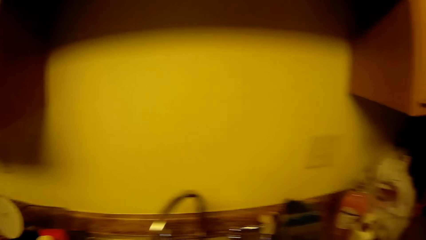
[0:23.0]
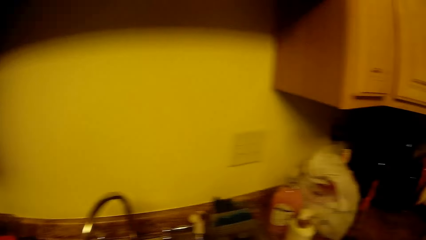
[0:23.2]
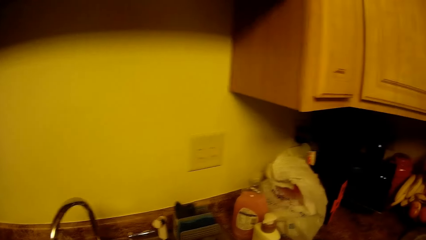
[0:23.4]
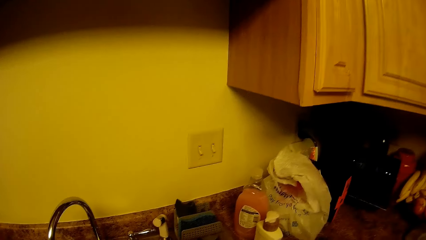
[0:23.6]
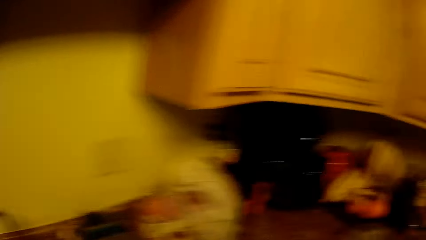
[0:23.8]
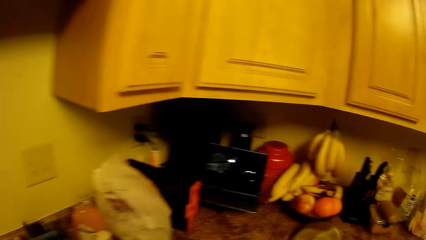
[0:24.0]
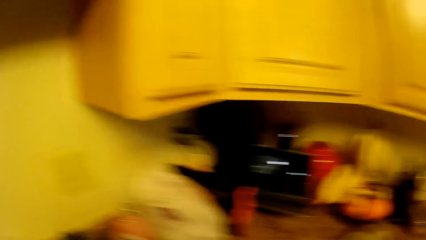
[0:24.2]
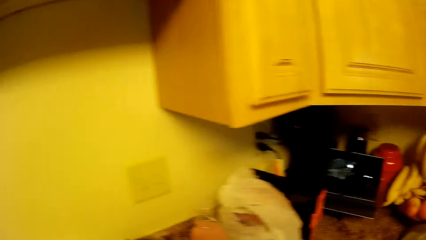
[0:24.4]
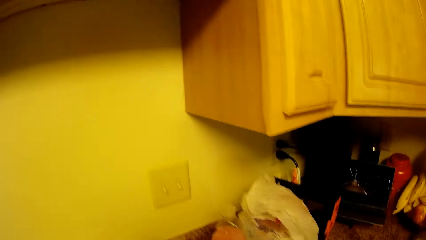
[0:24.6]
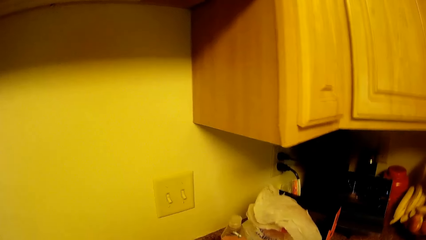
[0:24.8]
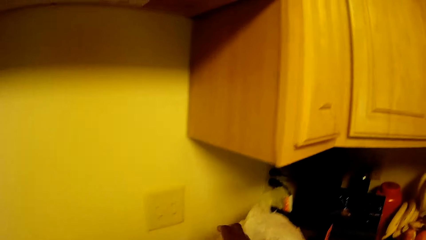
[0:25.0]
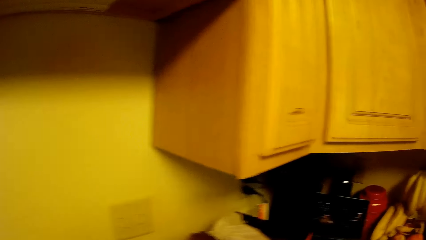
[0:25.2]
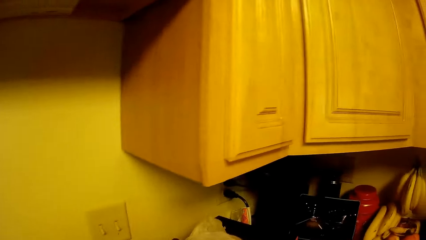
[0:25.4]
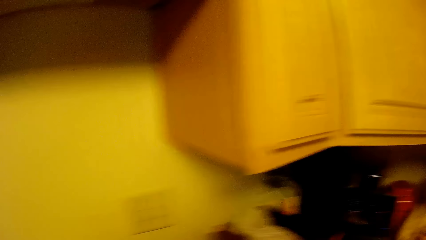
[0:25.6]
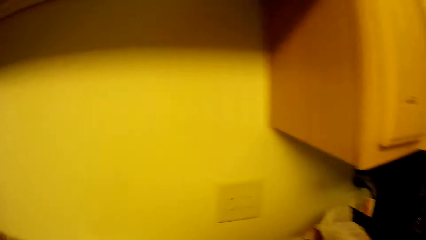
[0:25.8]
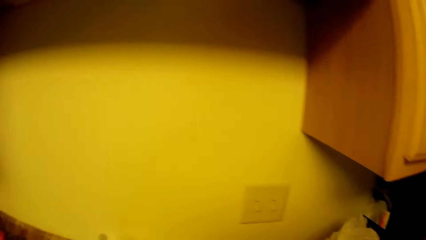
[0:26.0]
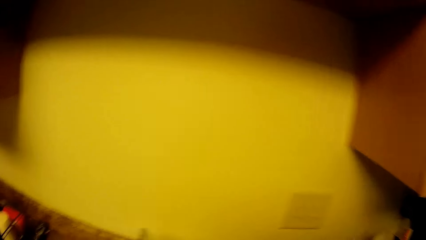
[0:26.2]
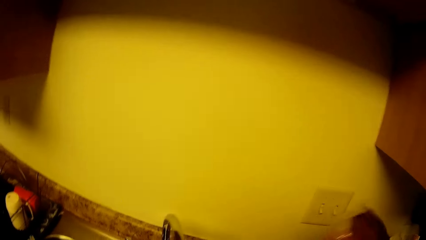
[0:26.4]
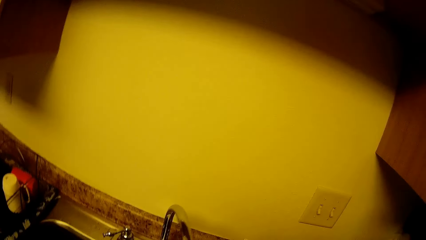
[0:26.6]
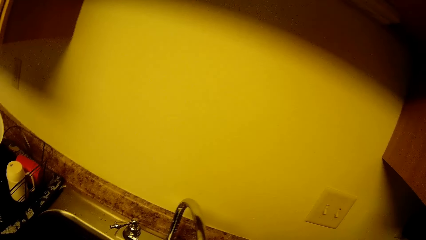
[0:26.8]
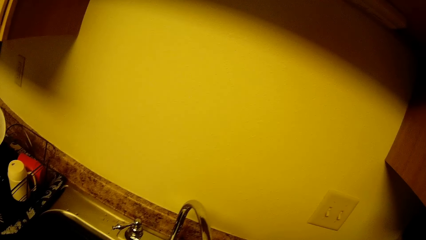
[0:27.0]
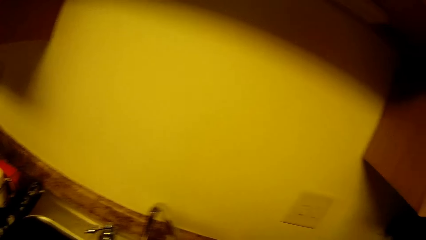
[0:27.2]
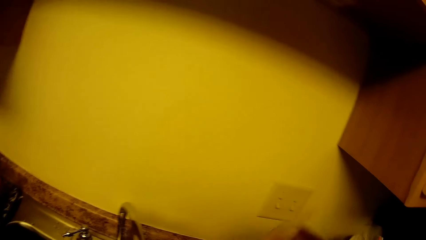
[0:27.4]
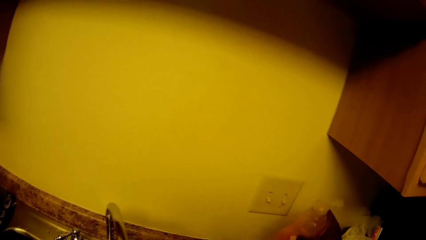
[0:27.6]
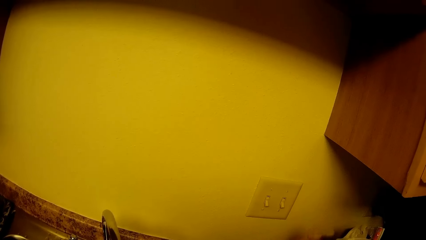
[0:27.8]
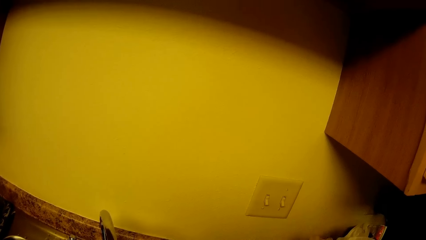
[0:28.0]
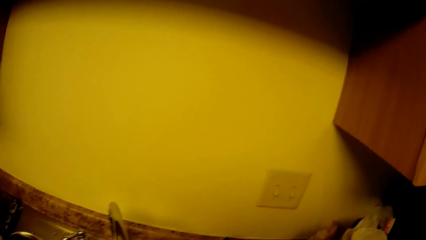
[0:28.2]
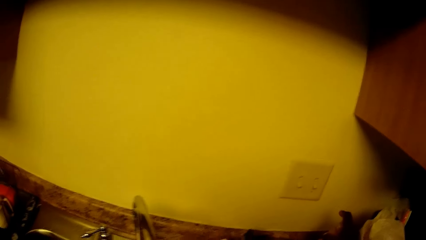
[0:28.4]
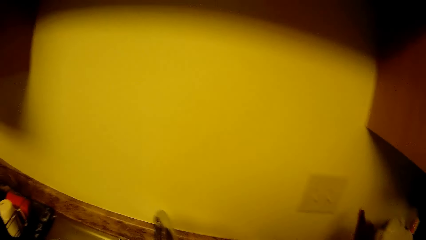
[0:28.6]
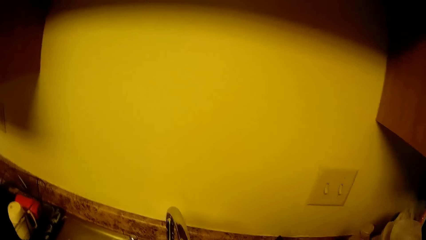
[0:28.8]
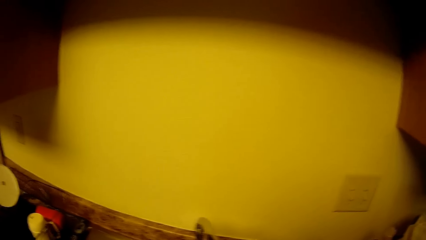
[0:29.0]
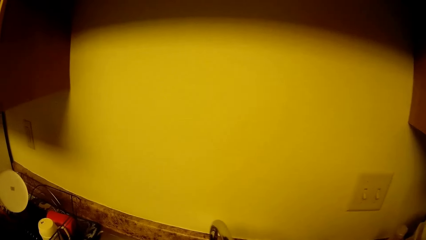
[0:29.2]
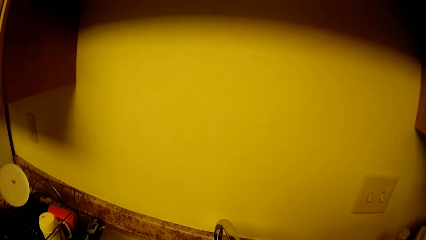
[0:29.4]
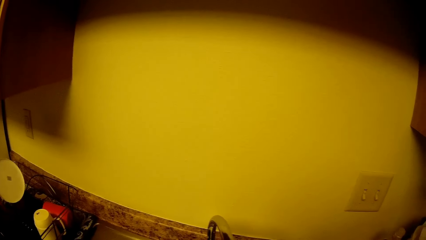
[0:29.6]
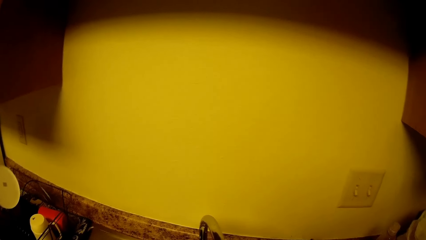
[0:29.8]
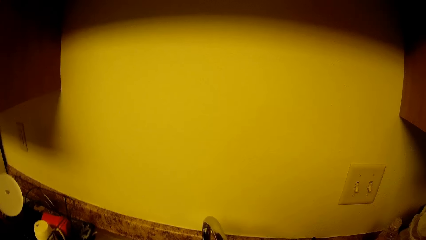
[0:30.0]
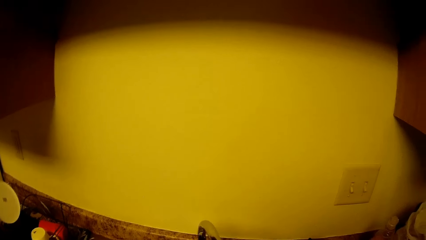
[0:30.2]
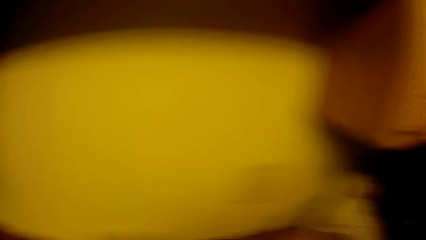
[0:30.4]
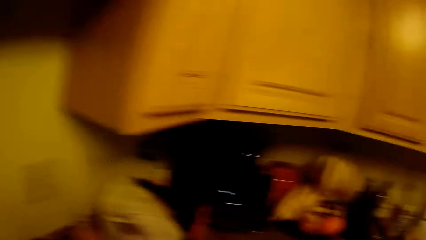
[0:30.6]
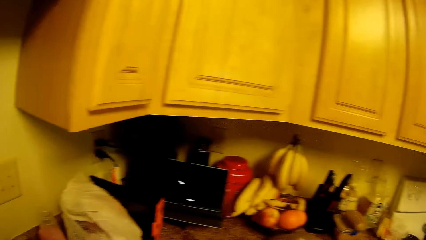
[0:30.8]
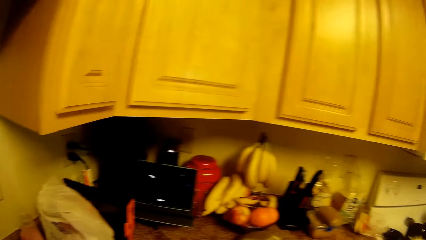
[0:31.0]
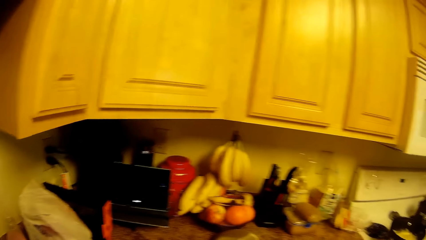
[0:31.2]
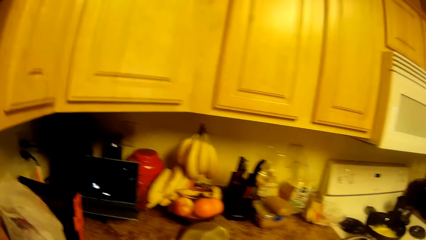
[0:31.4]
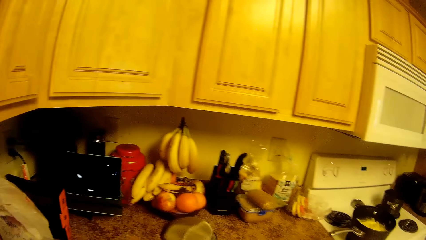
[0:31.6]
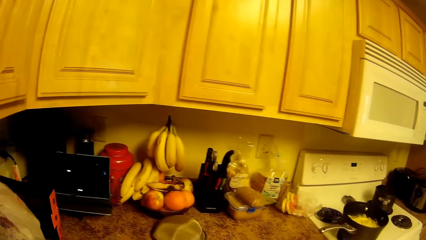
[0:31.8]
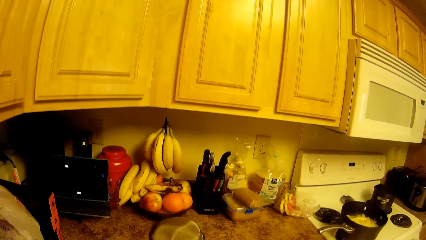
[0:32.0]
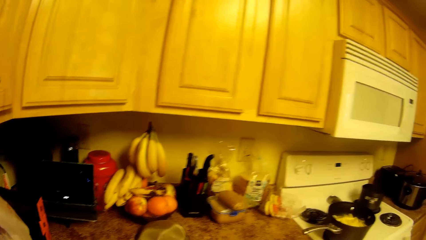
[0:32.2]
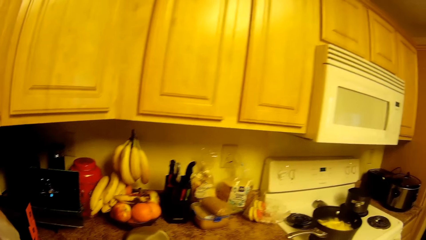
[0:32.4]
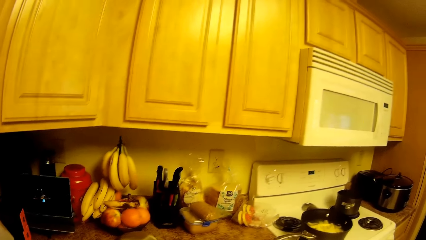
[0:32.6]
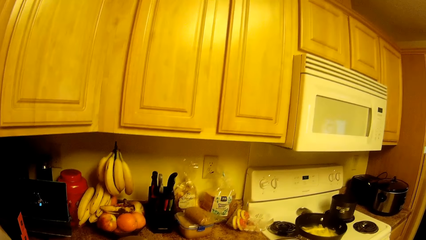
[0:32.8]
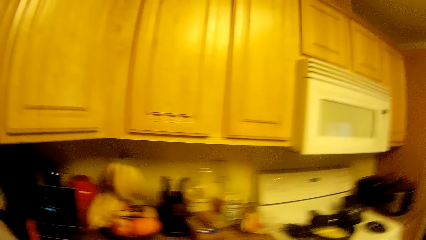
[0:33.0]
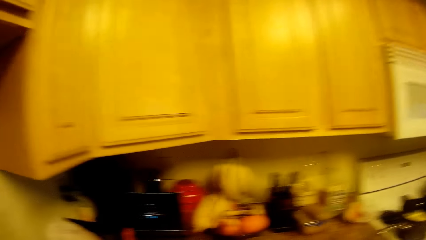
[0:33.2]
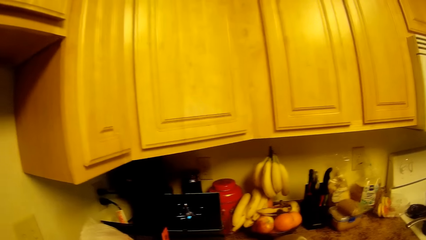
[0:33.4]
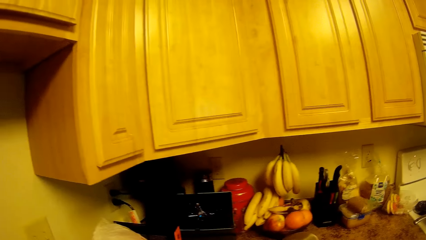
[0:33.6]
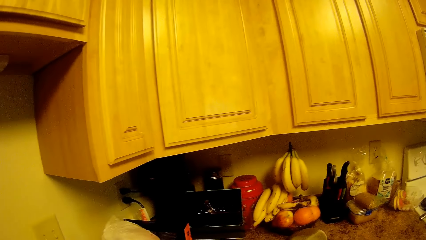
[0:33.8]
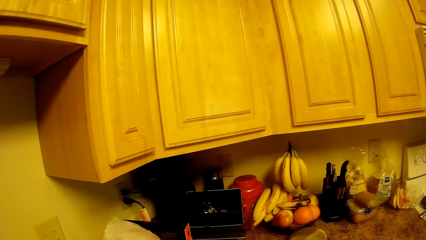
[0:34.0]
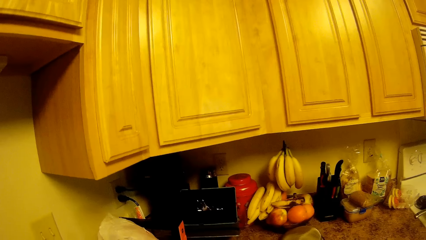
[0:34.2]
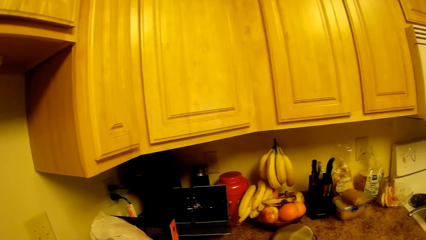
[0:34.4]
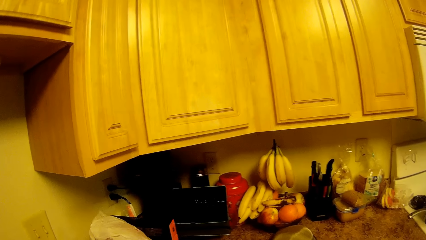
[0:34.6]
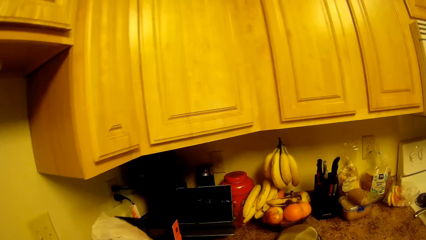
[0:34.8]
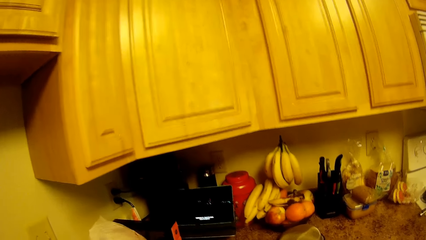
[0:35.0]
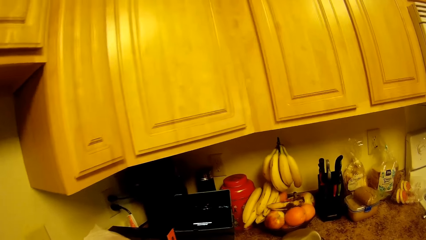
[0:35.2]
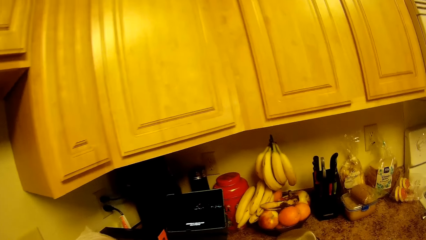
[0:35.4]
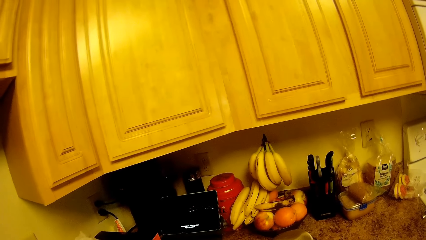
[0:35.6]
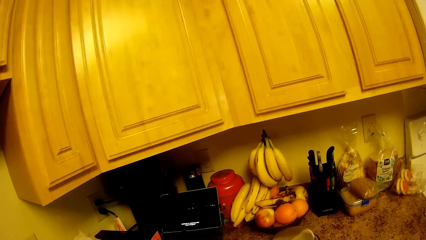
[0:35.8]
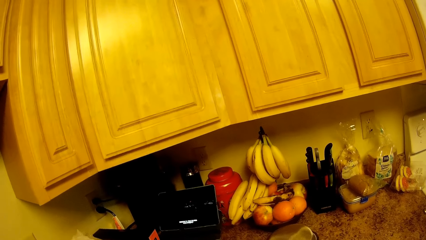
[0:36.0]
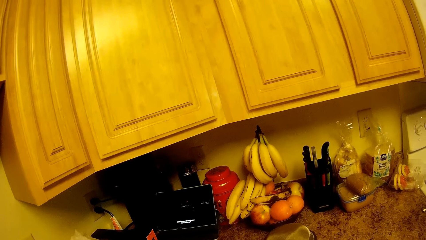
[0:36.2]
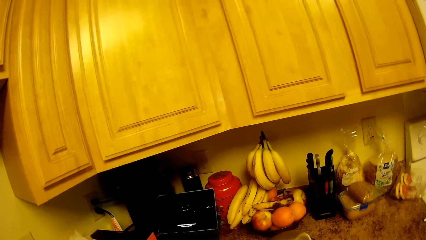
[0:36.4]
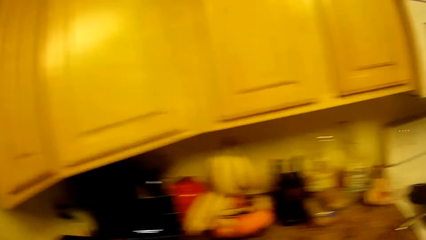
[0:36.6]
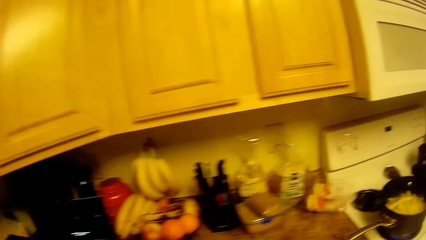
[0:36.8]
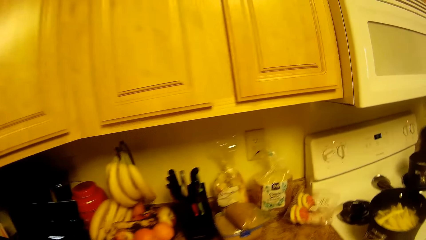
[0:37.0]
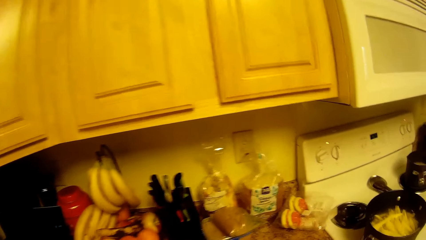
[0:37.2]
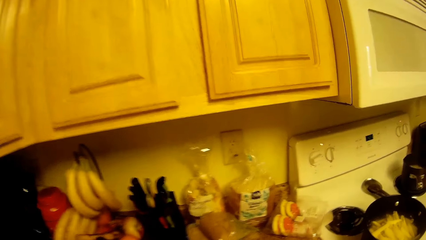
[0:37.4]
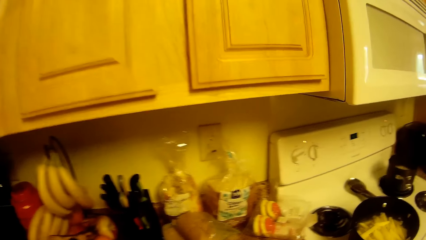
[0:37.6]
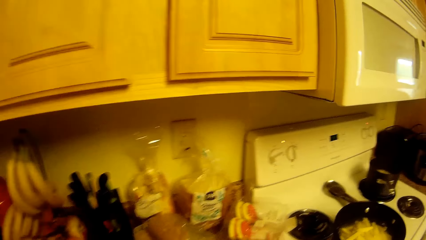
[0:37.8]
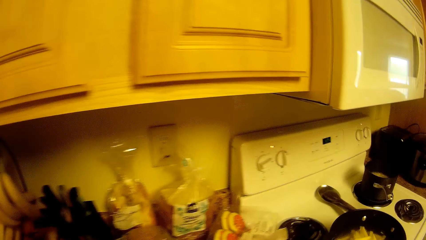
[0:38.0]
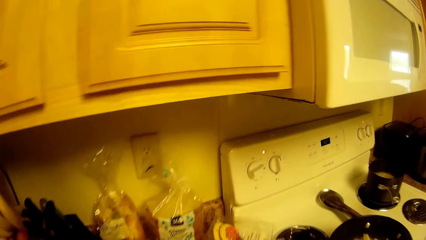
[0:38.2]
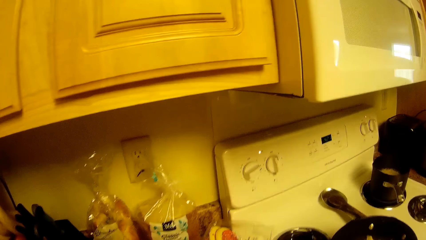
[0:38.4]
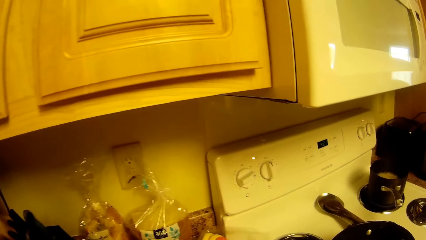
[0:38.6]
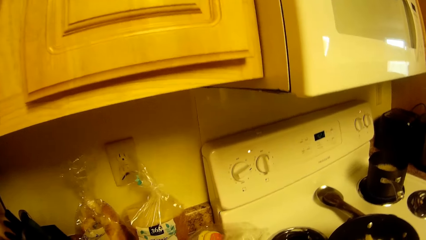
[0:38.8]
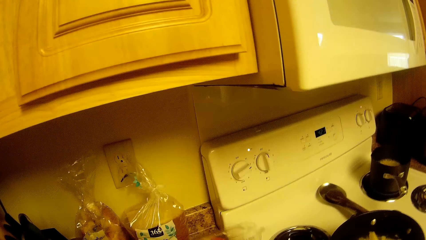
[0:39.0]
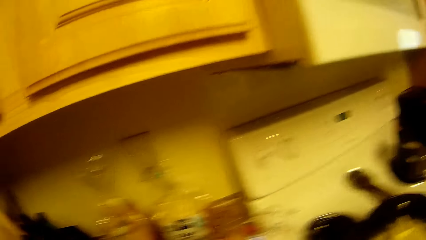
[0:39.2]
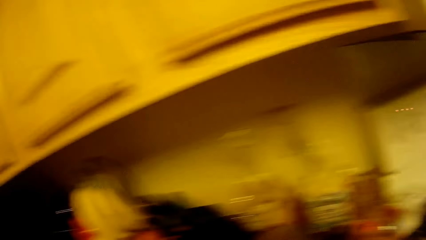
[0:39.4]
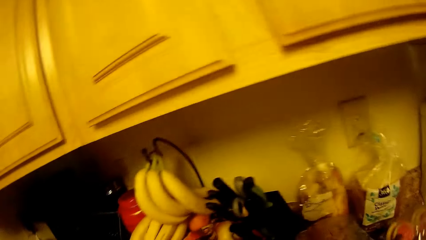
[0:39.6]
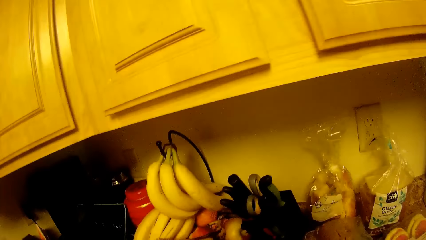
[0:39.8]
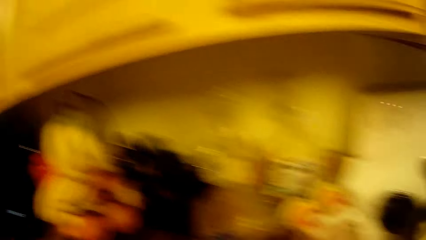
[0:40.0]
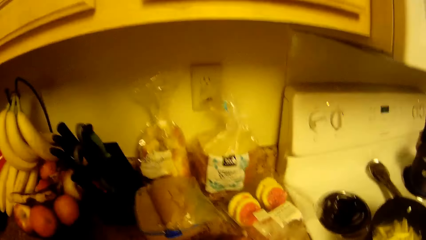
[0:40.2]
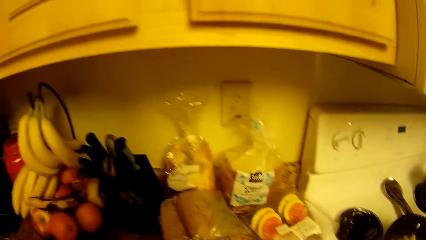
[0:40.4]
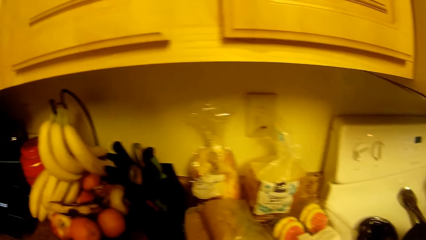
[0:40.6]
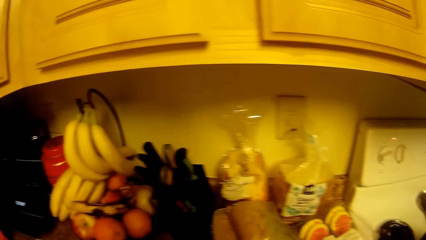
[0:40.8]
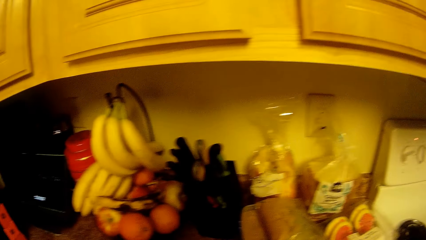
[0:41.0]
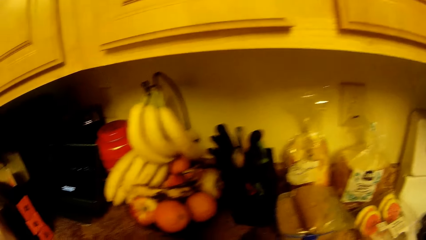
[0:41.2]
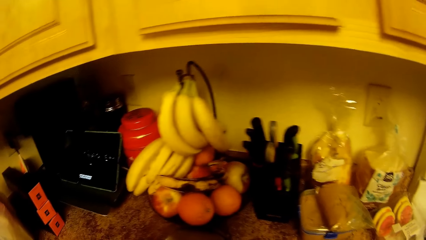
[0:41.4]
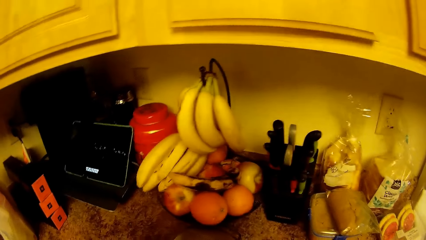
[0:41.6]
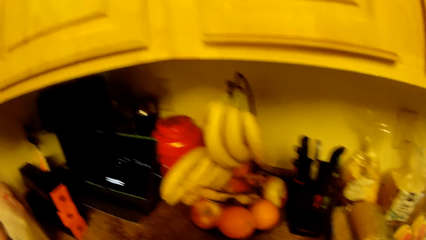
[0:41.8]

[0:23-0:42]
The camera wearer picks a container of soap from a sink countertop with her right hand. She drops the container of soap on the sink countertop with her right hand. She washes something. She turns the tap off. She watches on the phone. She moves towards the stove. She adjusts a plate on the sink countertop with her left hand. She moves a snacks polythene bag on the countertop.
